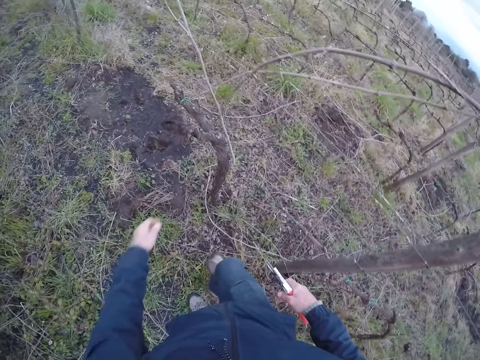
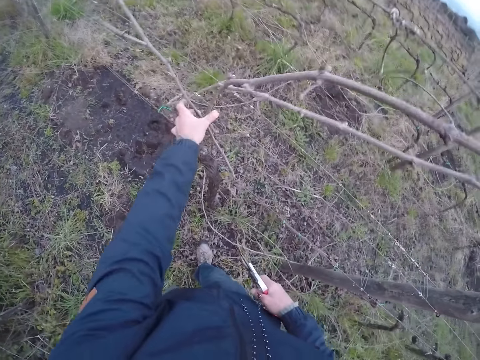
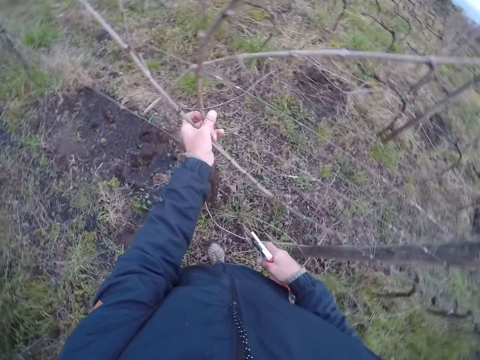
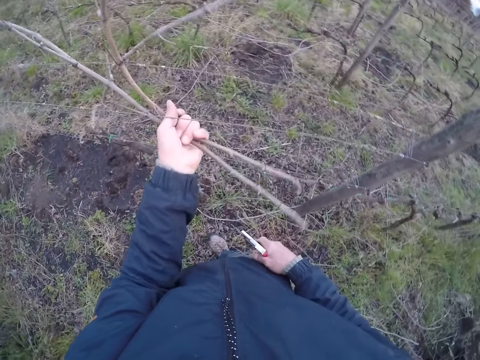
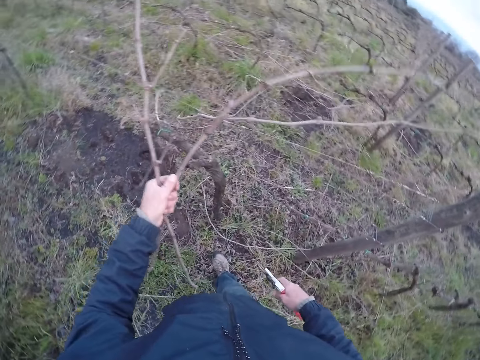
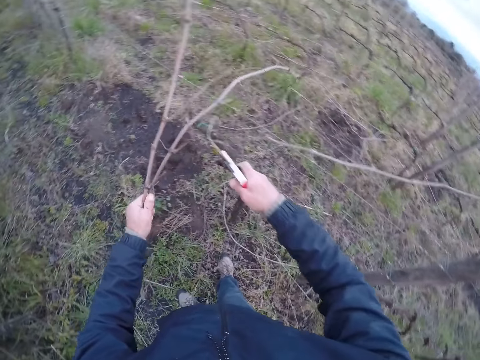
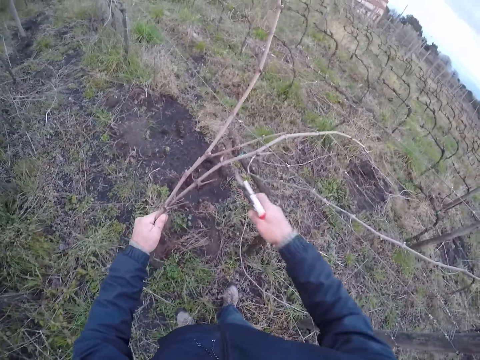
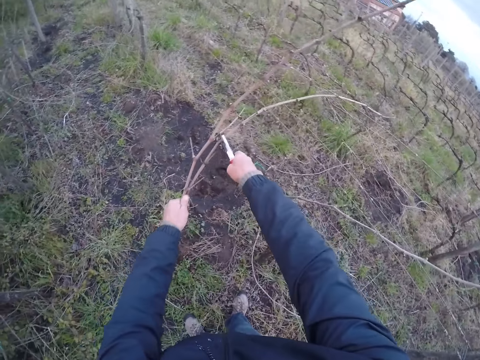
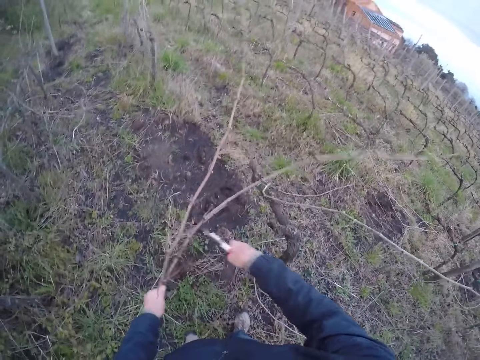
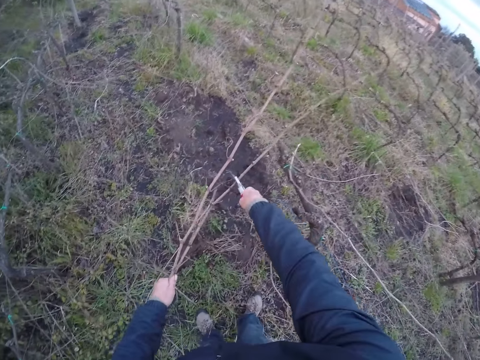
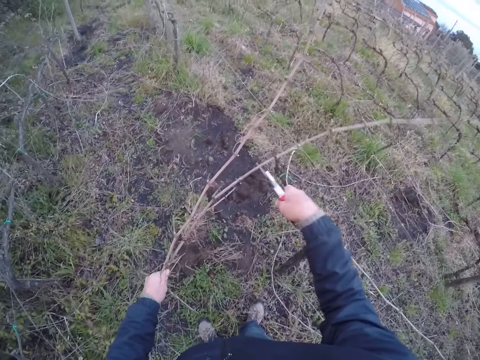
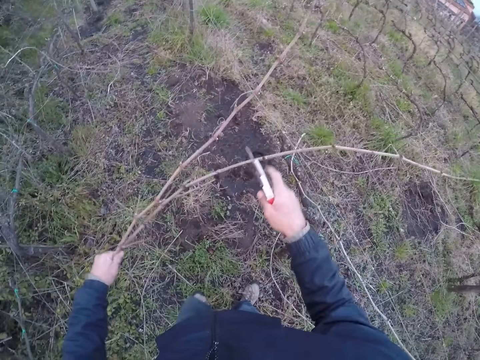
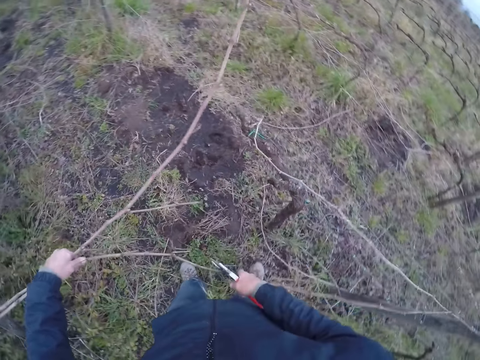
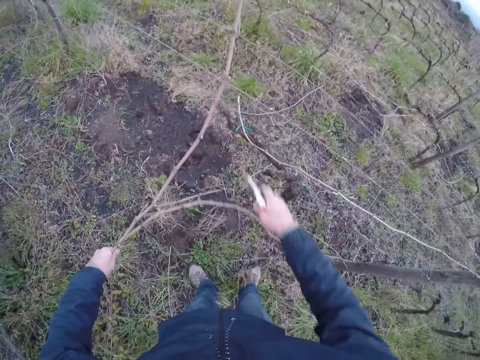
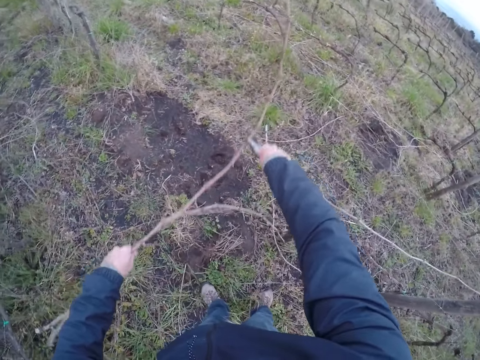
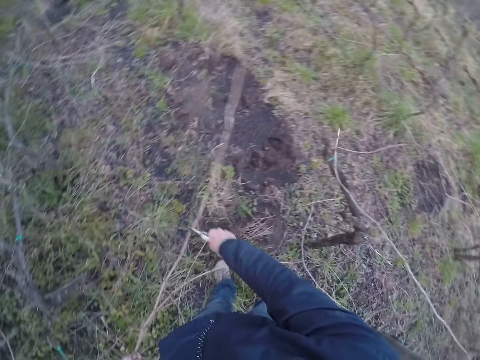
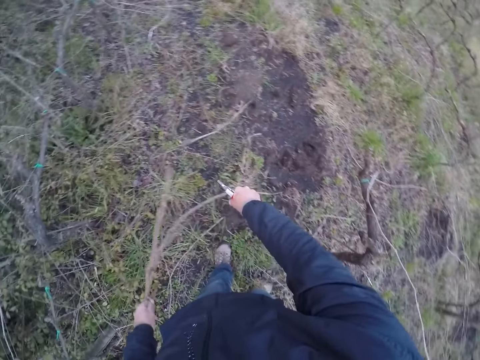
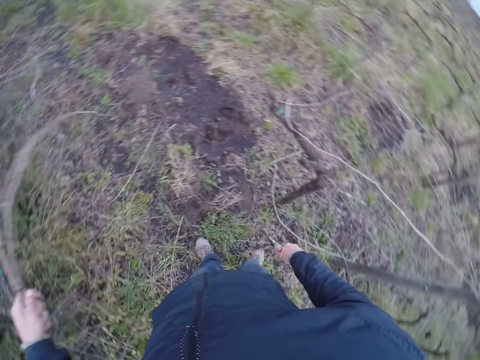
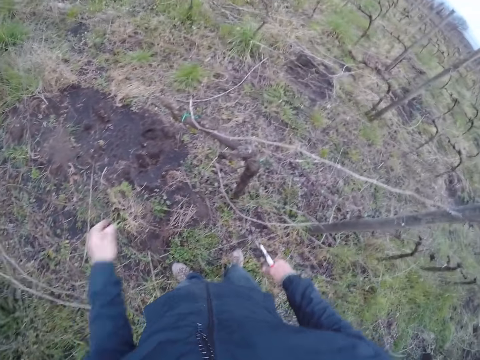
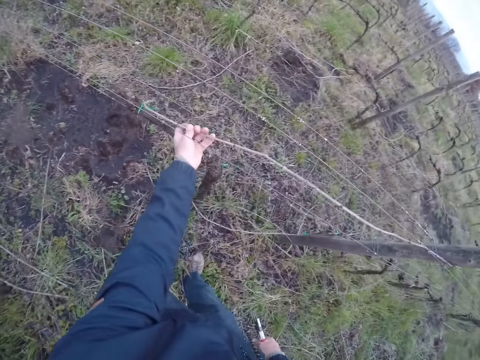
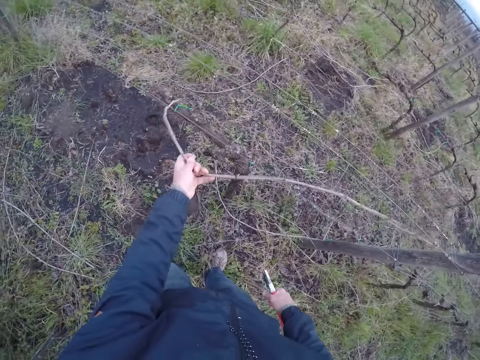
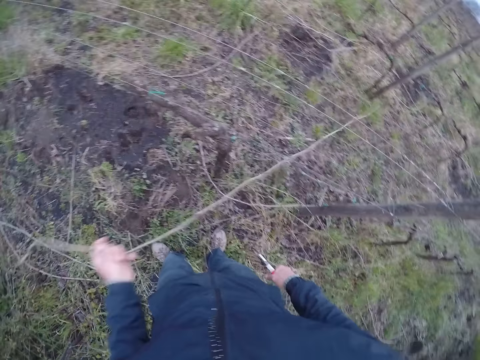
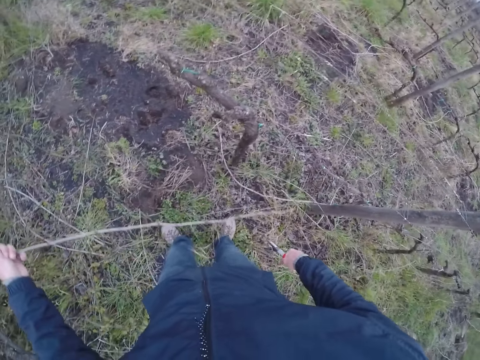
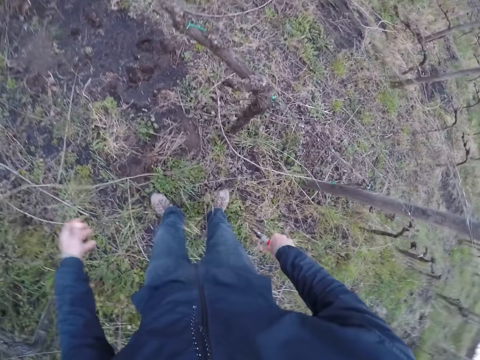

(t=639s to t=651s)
The camera wearer drops the twig on the ground with his left hand. He pulls some twigs with his left hand. He pulls the twig on his left hand with his right hand. He cuts the twig in his left hand with his right hand. He drops the twig in his left hand with his right hand. He drops the twig in his left hand on the ground.

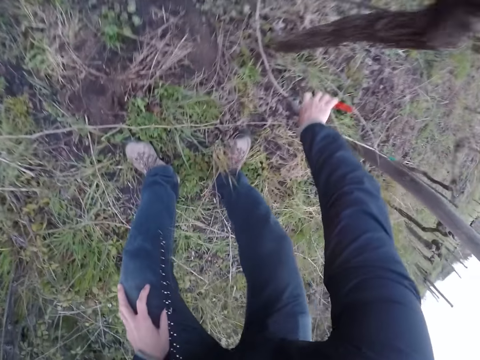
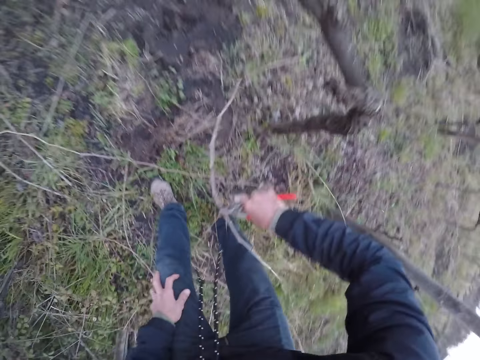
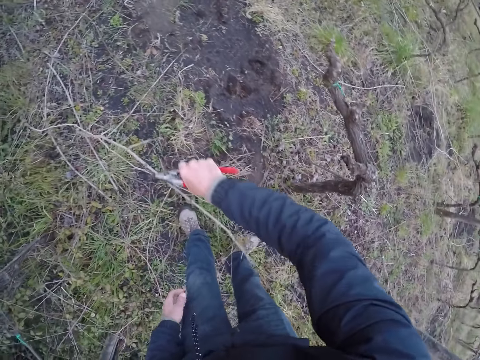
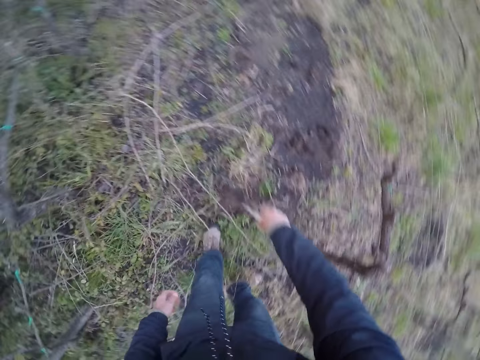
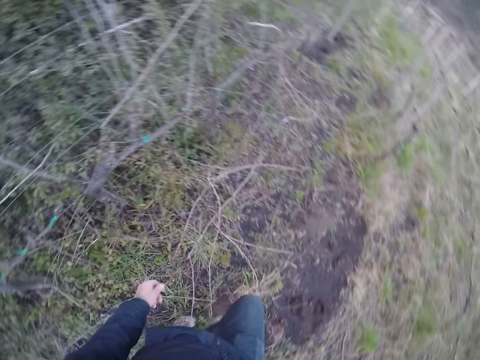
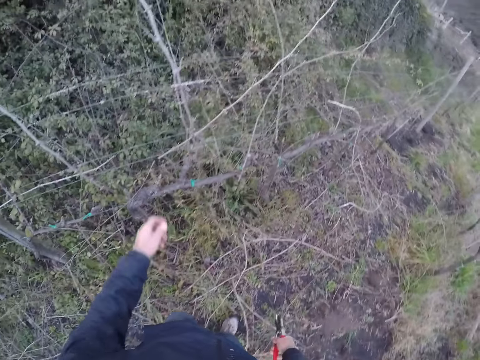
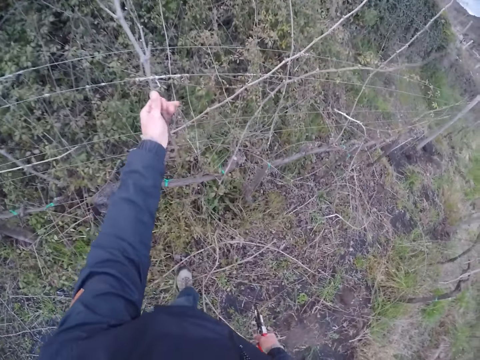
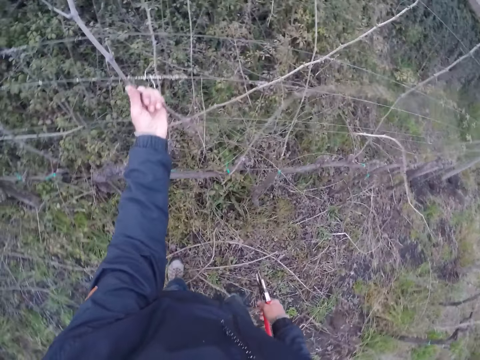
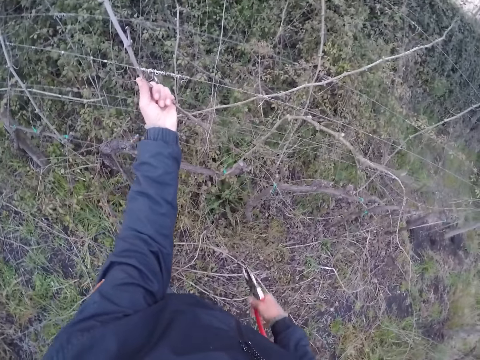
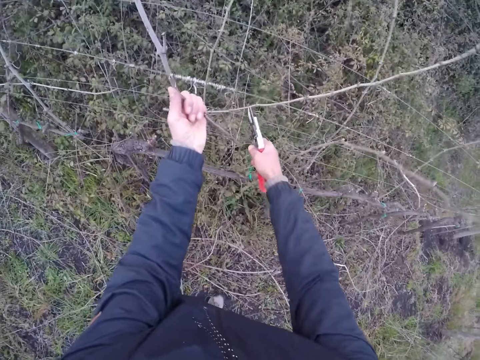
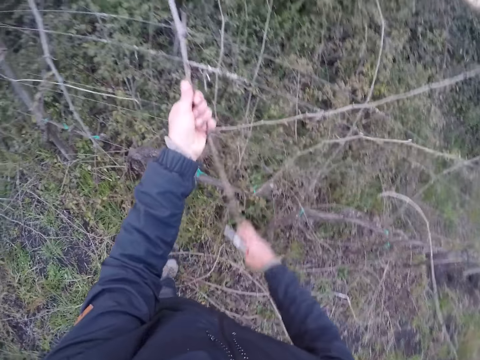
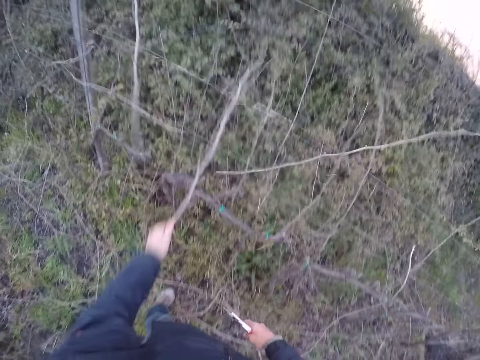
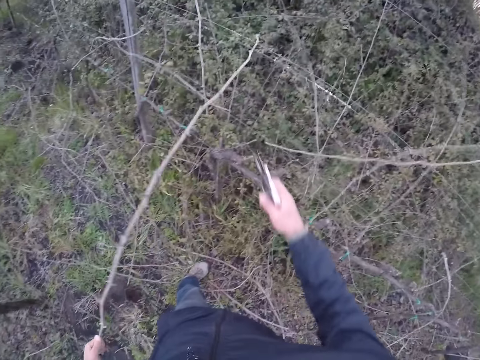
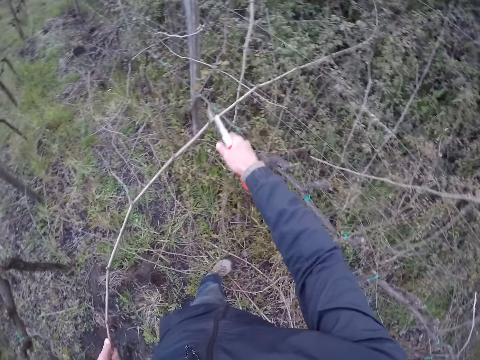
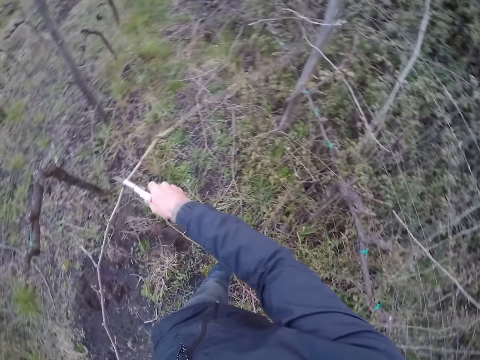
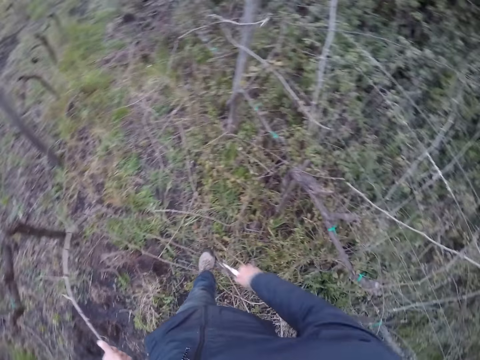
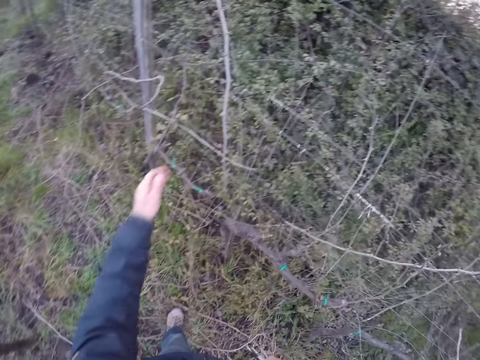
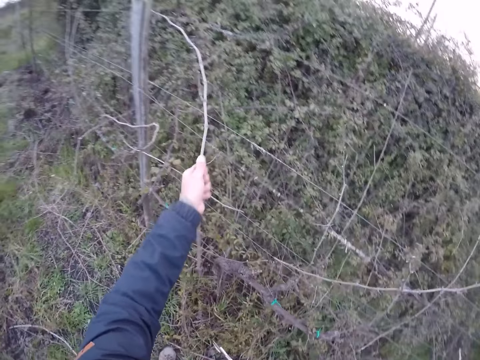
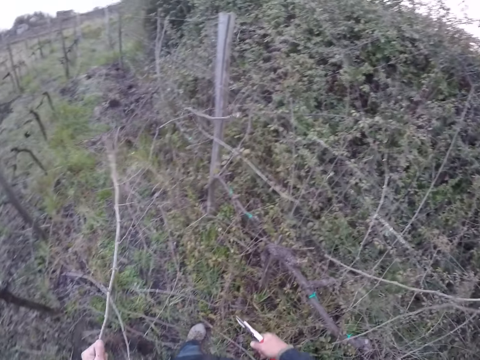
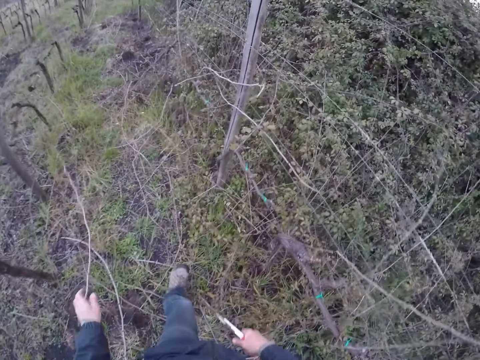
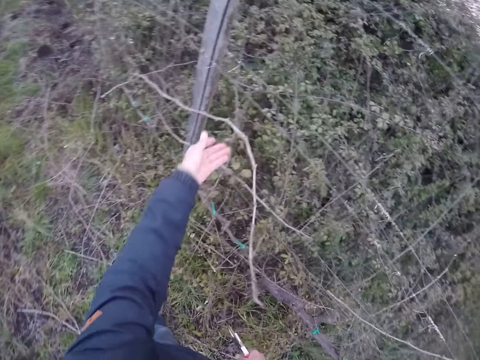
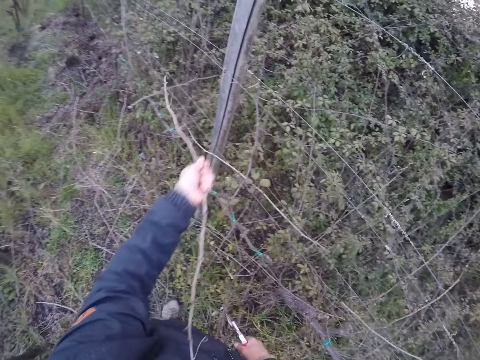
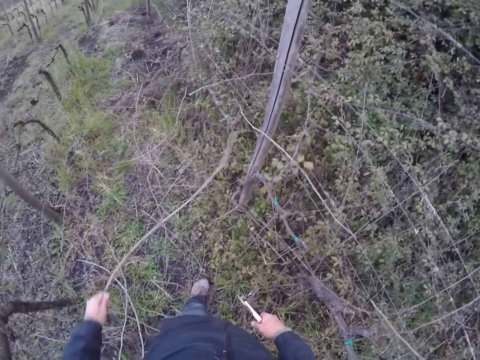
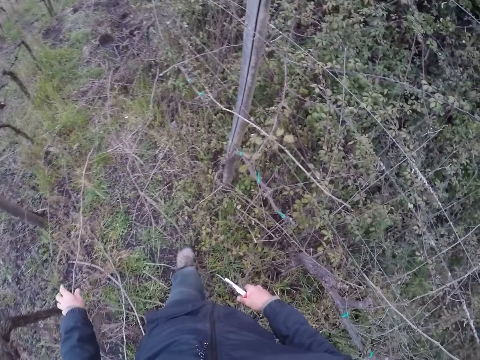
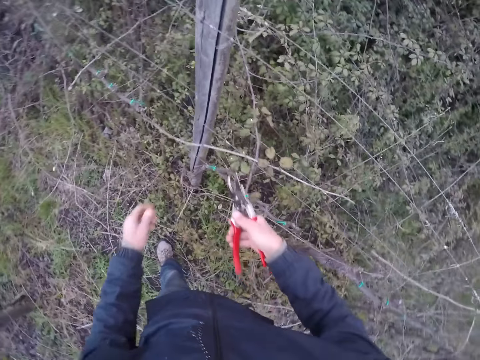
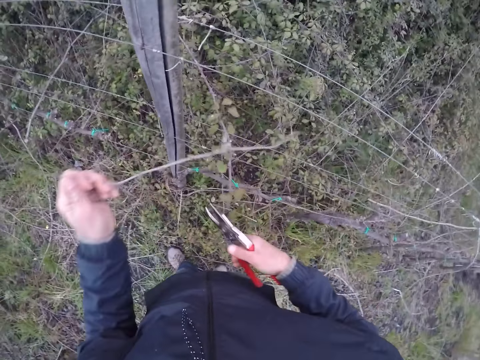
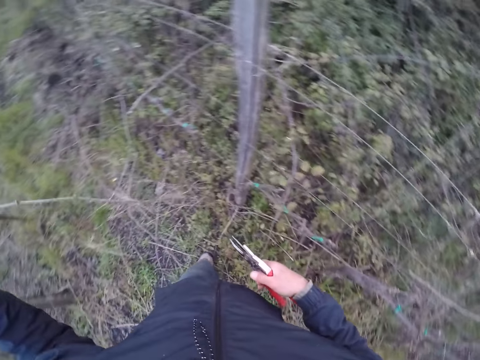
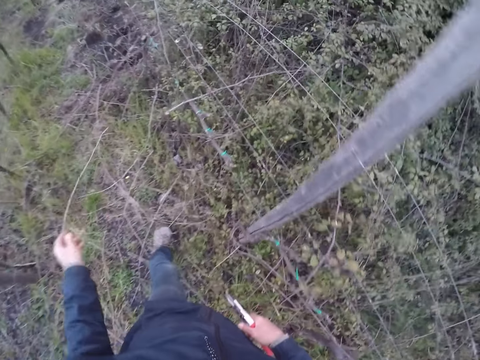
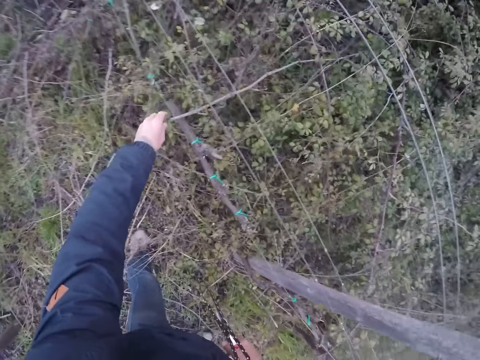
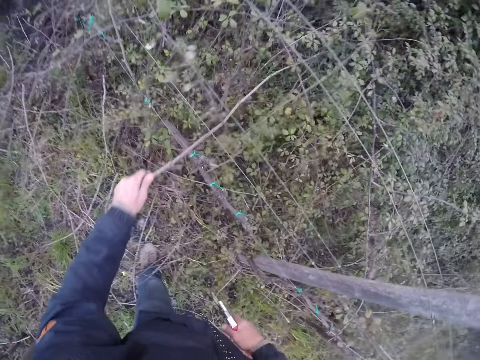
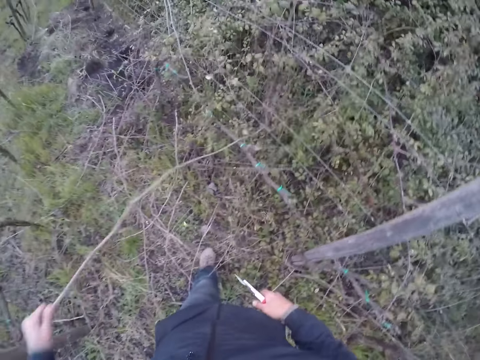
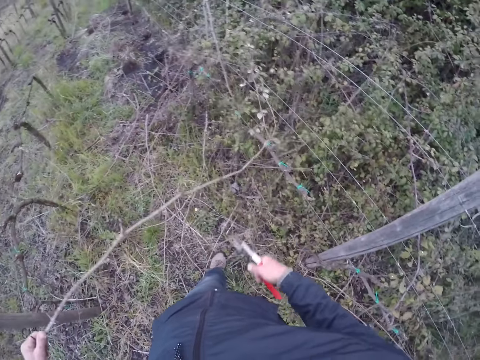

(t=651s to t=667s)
The camera wearer picks up a twig on the ground with the pruning shear in his right hand. He drops the twig on the ground with the pruning shear in his right hand. He pulls a twig with his left hand. He cuts the twig in his left hand with the pruning shear in his right hand. He pulls the twig with his left hand. He cuts the twig in his left hand with the pruning shear in his right hand. He drops a twig on the ground with his left hand. He pulls the twig with his left hand. He drops the twig on the ground with his left hand. He pulls a twig with his left hand. He drops the twig on the ground with his left hand. He pulls a twig with his left hand. He throws the twig on the ground with his left hand. He pulls a twig with his left hand.
